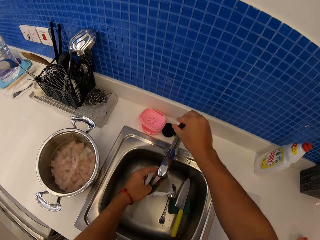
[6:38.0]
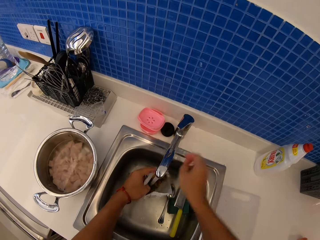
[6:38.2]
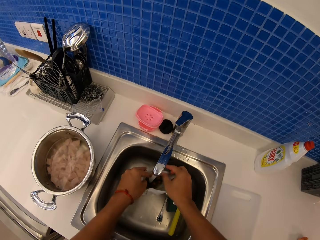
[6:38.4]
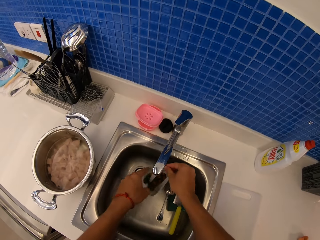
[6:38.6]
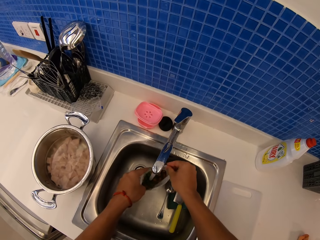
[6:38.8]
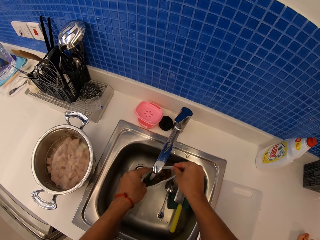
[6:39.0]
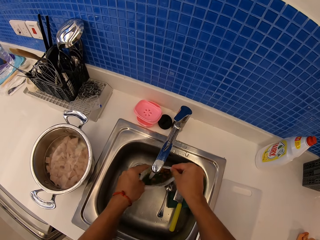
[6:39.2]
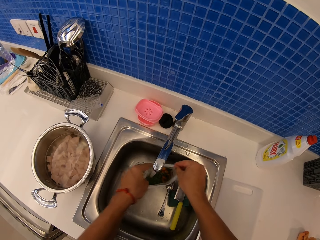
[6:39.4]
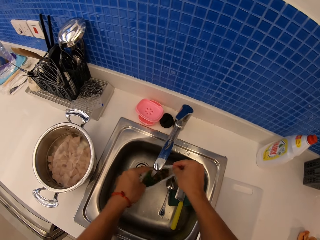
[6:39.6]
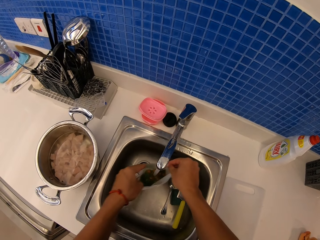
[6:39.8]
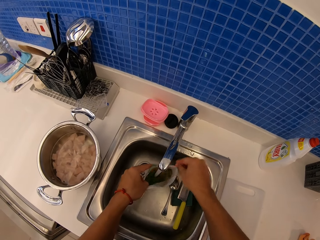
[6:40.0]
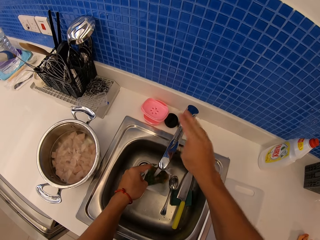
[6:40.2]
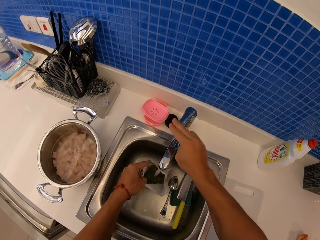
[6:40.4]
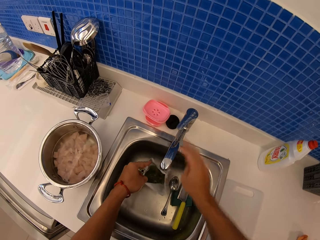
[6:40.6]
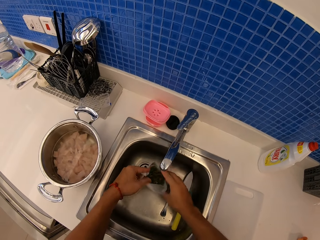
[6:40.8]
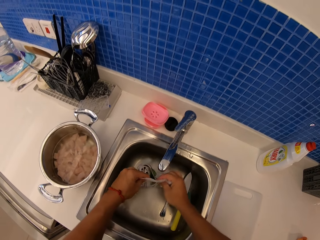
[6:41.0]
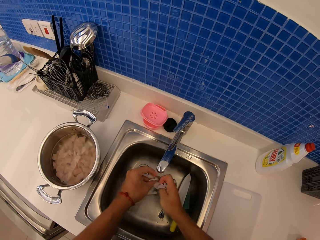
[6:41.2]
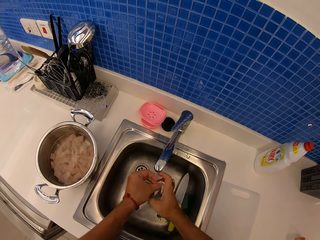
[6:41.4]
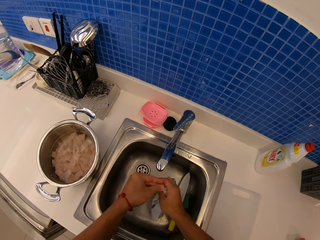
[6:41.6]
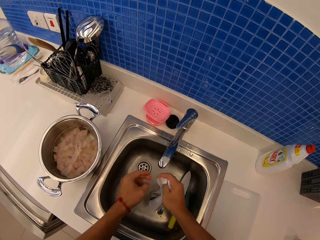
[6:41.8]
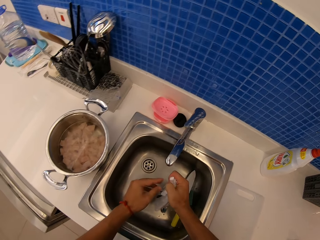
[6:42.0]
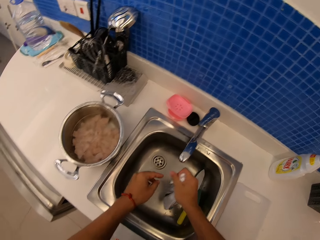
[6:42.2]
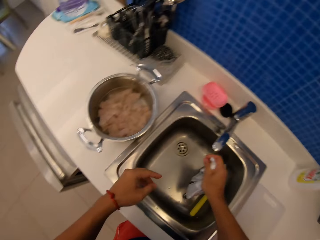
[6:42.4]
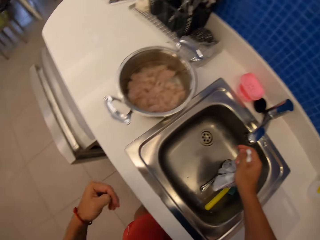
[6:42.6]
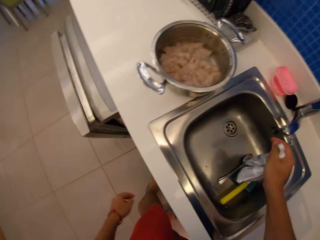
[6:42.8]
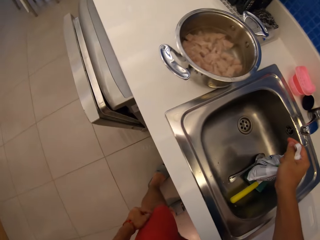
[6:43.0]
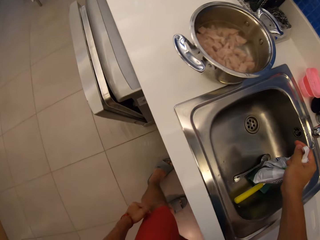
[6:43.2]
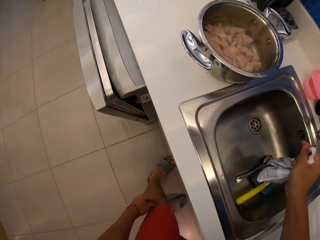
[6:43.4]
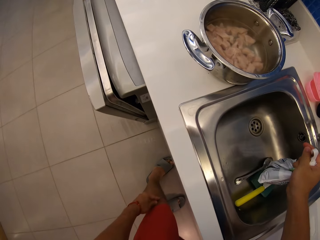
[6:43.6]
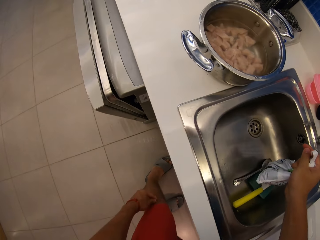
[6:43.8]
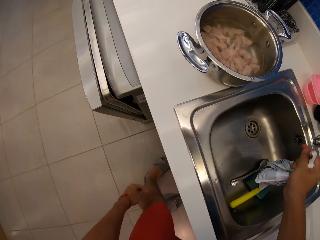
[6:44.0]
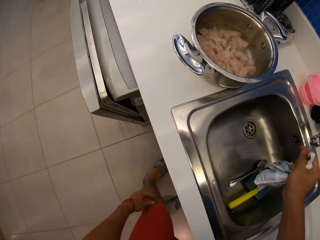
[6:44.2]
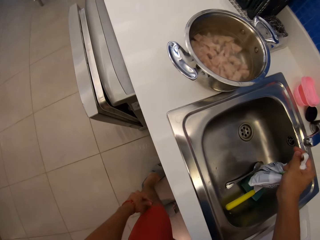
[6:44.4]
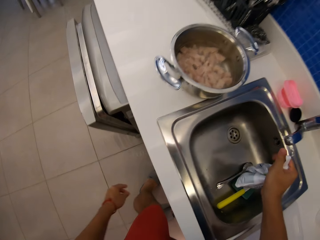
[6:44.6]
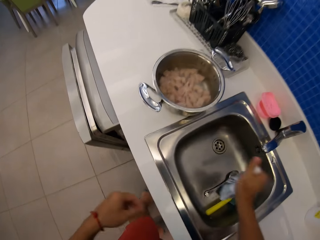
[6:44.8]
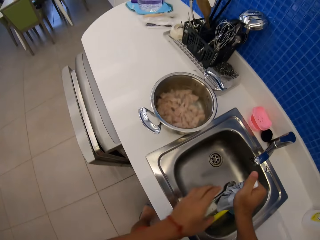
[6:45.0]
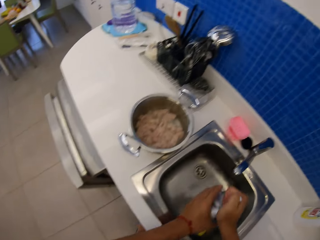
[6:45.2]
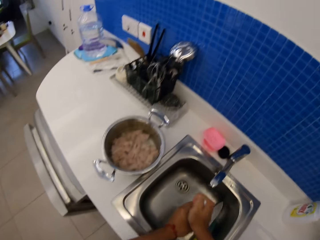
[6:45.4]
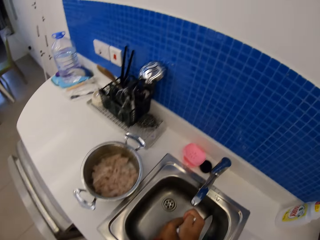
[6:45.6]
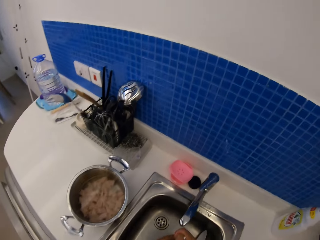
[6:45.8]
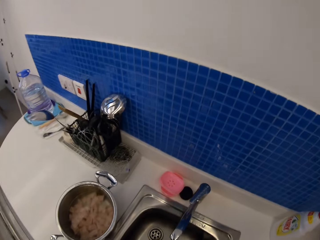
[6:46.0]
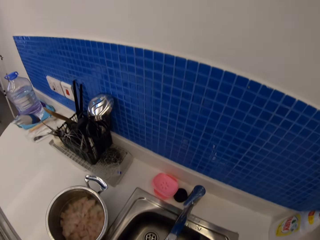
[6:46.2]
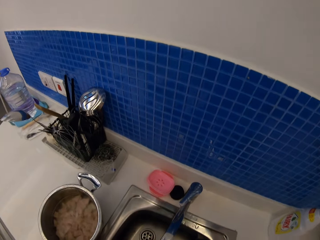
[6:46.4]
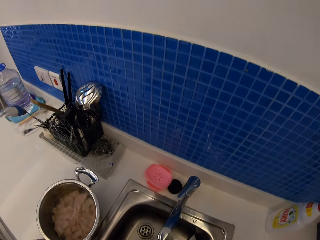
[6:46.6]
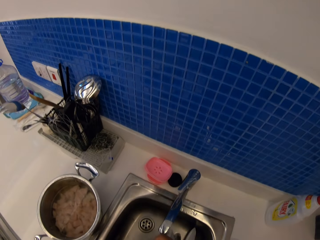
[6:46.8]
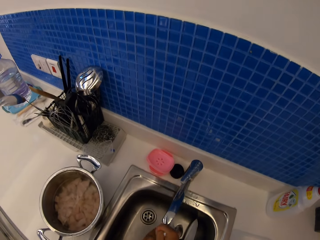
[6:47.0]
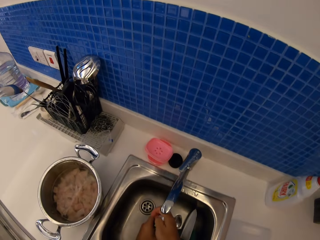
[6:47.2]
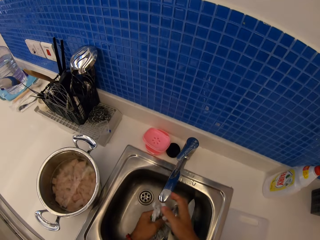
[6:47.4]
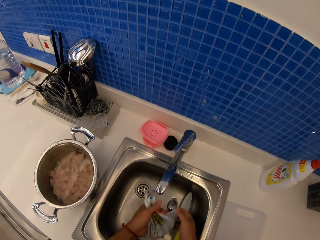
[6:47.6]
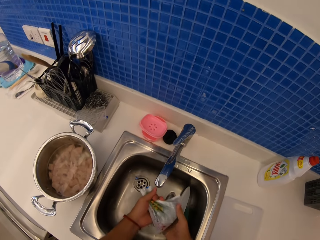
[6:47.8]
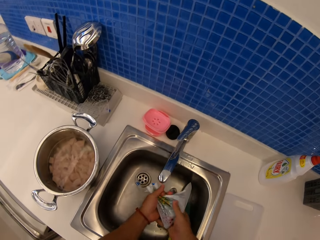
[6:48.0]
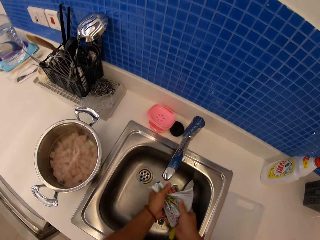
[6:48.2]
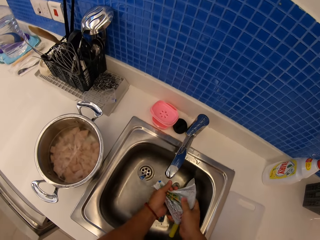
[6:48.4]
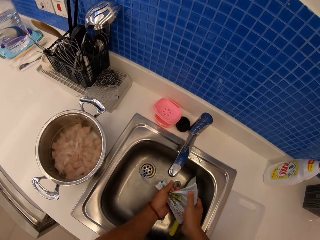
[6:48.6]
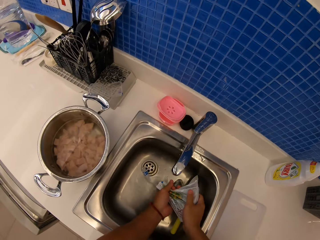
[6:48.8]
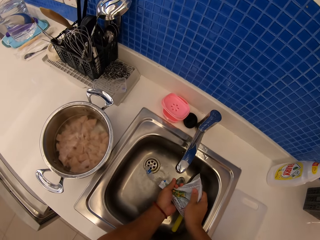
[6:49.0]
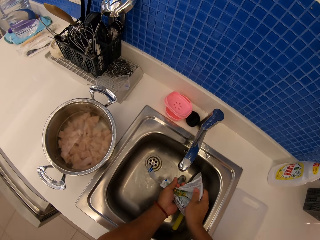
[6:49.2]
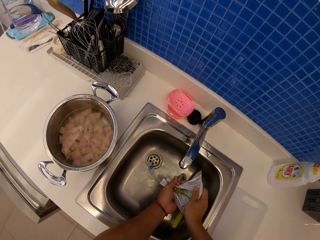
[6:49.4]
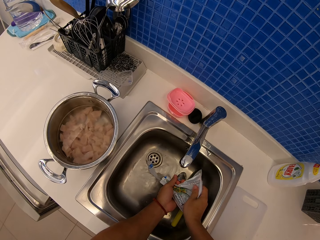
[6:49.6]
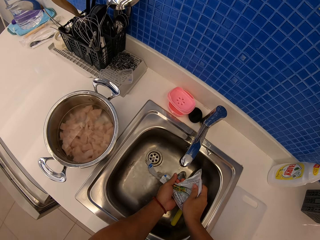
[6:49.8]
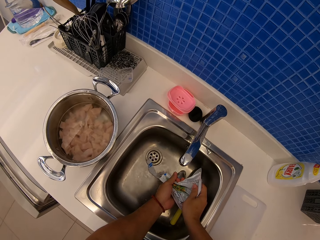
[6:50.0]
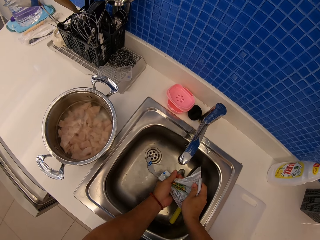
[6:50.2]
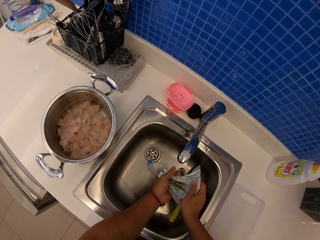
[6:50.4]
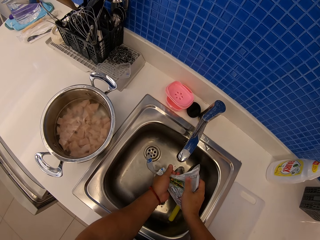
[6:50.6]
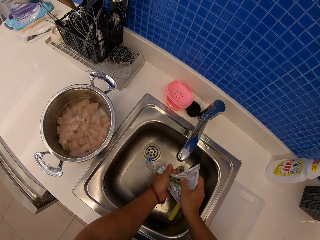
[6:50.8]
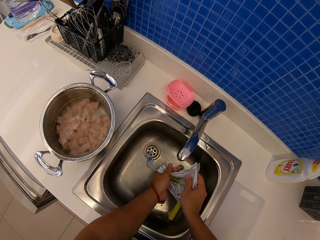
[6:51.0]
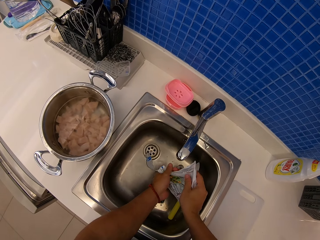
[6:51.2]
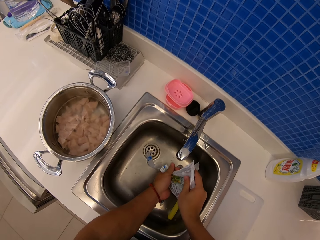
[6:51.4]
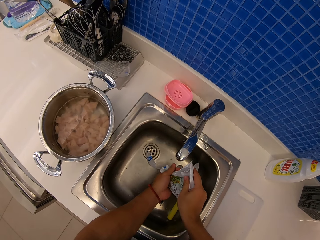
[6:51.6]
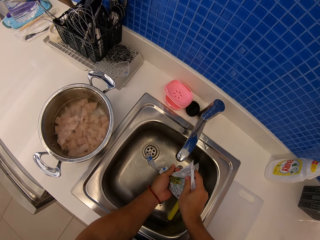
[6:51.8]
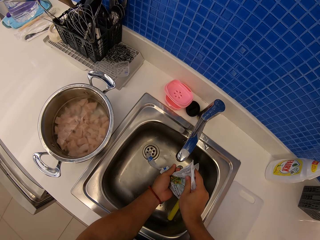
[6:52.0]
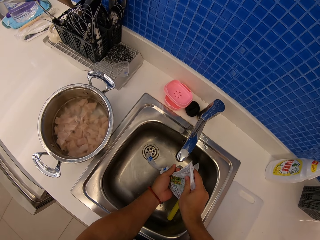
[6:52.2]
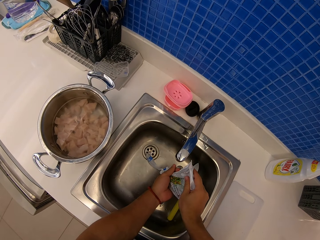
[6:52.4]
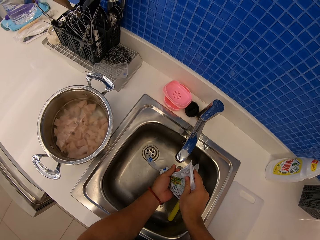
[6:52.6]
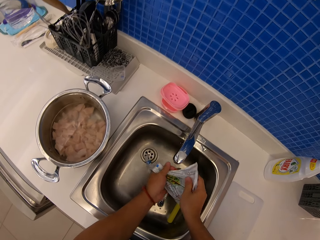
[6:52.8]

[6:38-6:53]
The camera wearer opens the tap. They put water in the sachet or food. They shake the sachet. They close the tap. They close the sachet. They look around. They shake the sachet. They pour out water from the food in the sink.

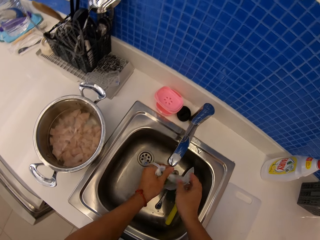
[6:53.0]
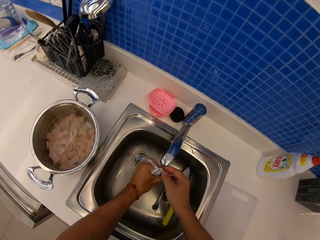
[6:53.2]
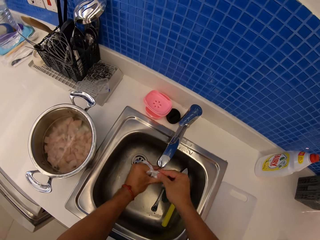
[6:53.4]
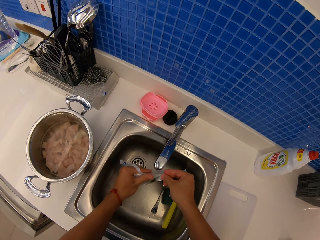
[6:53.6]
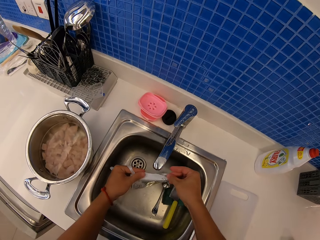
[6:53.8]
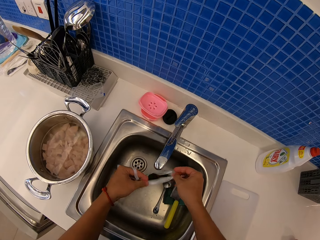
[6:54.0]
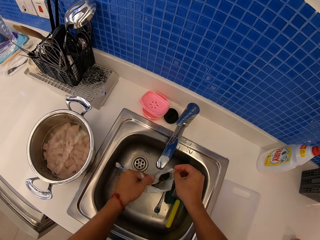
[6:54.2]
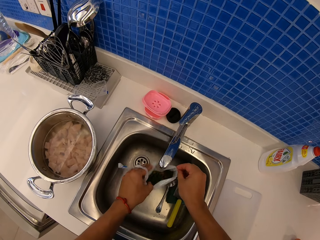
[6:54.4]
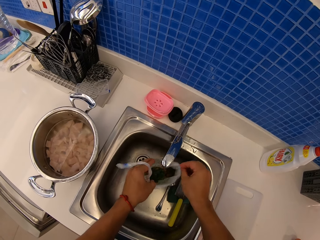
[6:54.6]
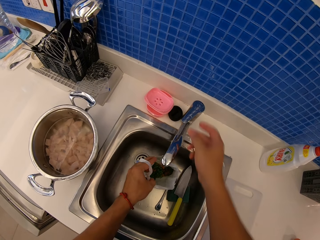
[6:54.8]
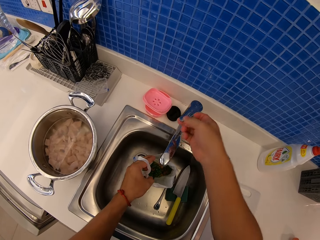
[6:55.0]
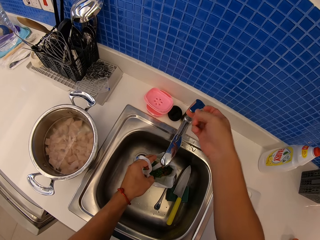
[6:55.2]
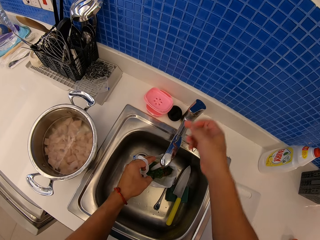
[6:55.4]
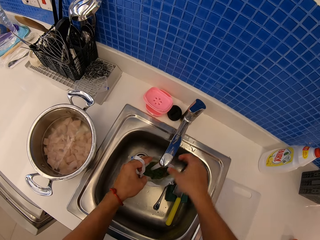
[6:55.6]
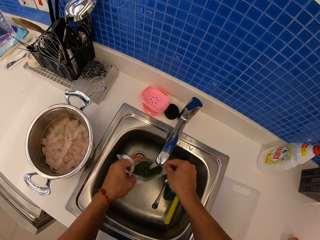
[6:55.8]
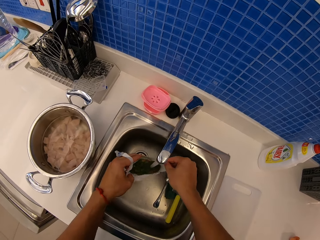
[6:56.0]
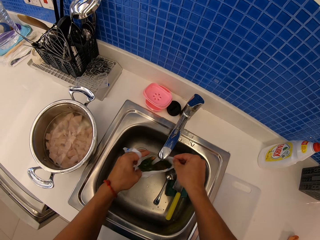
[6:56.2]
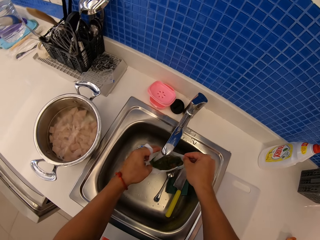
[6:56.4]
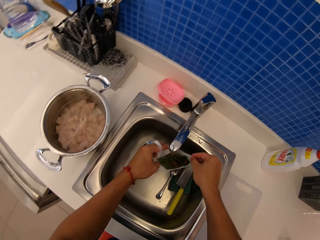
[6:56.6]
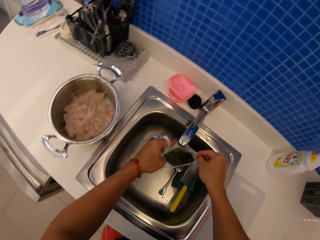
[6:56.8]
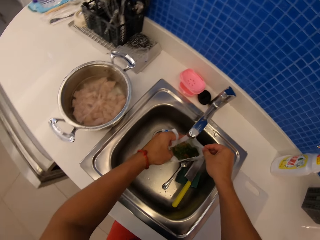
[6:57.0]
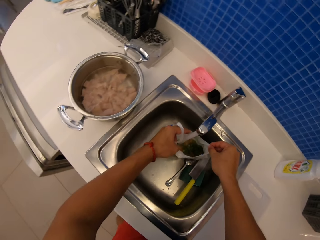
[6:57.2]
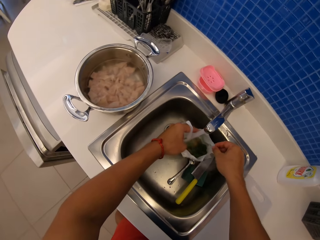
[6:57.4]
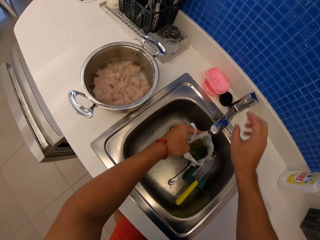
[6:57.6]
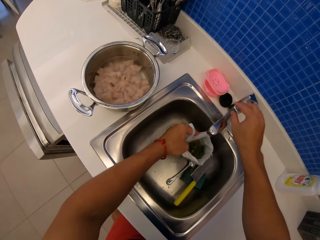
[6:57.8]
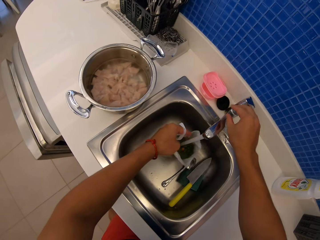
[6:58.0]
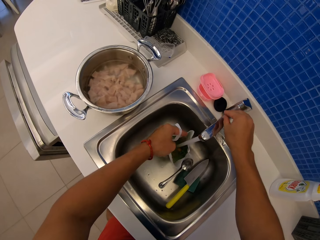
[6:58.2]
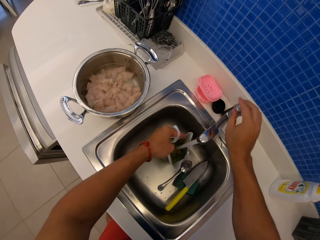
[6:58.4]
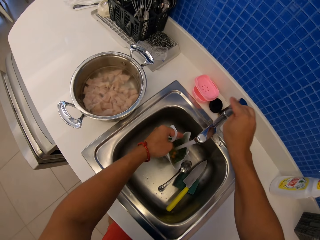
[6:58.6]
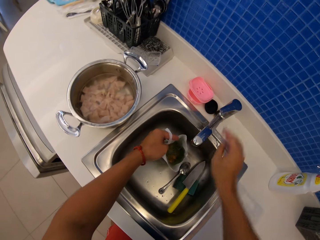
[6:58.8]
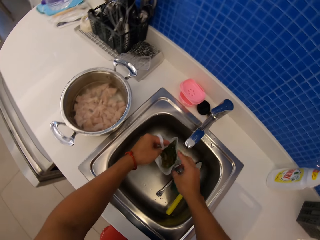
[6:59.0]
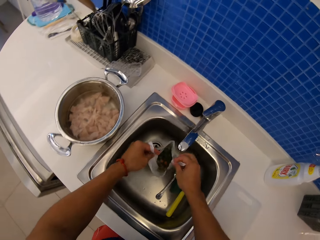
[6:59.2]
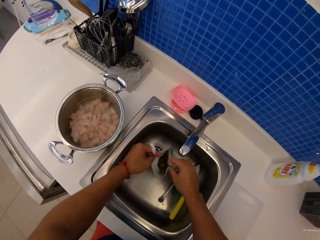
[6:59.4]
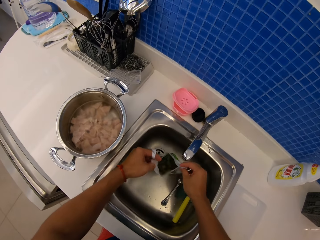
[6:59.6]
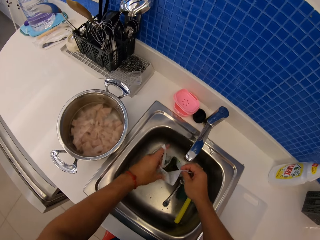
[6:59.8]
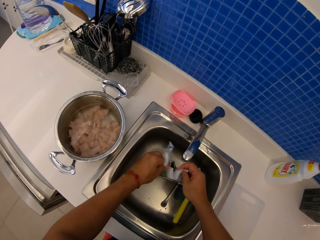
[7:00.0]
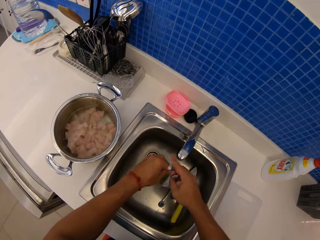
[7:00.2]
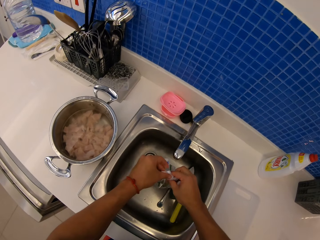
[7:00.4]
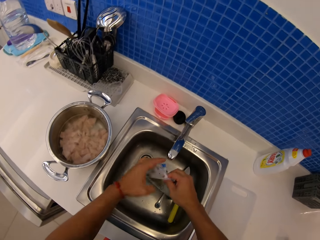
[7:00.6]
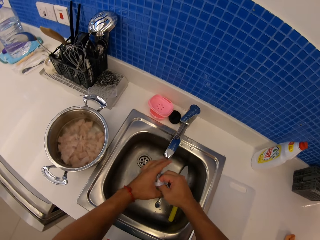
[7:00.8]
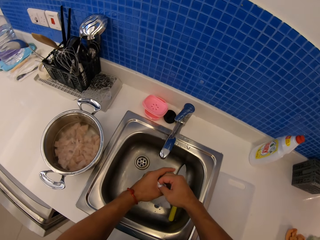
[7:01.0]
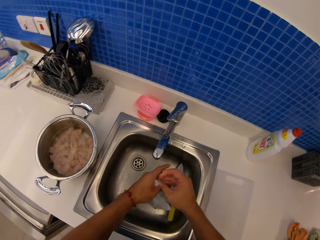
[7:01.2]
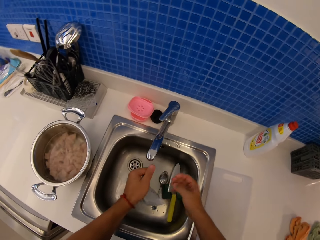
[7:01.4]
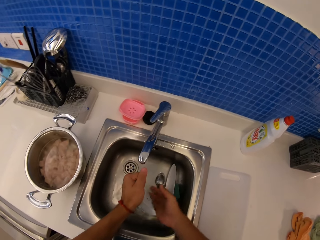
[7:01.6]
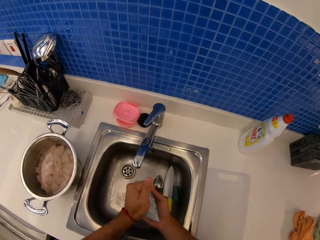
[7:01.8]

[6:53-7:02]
The camera wearer opens a tap. They pour water in the sachet. They close the tap. They close the sachet.
